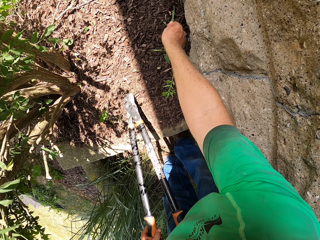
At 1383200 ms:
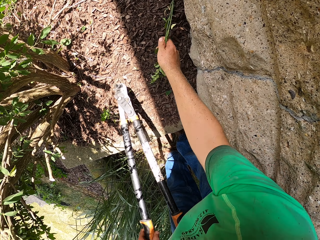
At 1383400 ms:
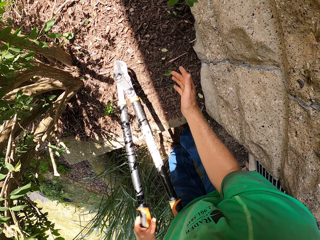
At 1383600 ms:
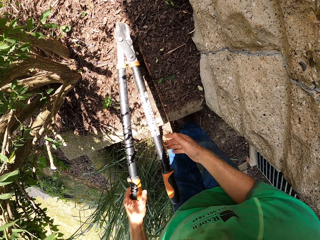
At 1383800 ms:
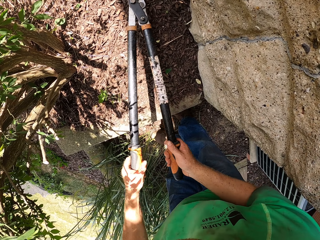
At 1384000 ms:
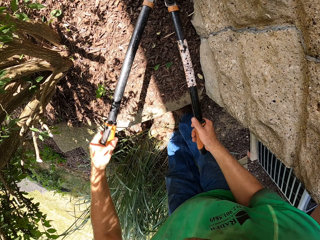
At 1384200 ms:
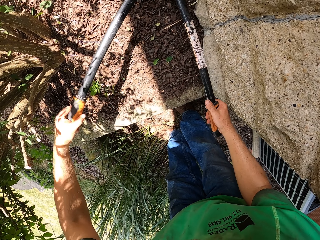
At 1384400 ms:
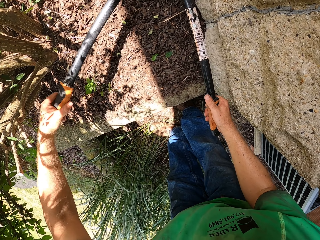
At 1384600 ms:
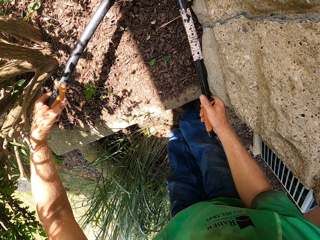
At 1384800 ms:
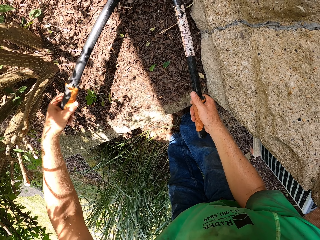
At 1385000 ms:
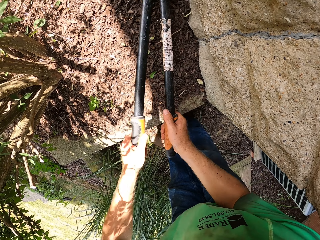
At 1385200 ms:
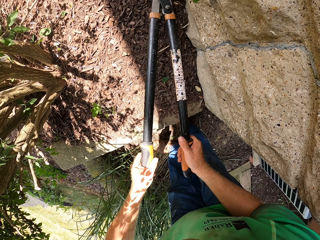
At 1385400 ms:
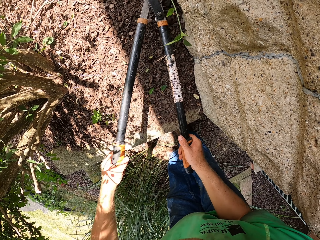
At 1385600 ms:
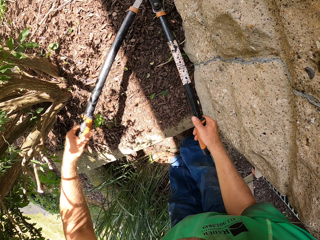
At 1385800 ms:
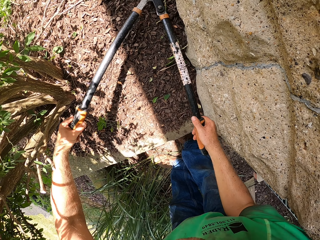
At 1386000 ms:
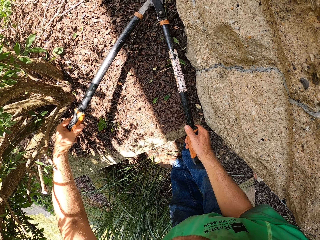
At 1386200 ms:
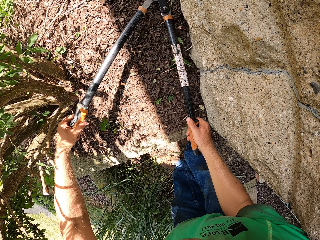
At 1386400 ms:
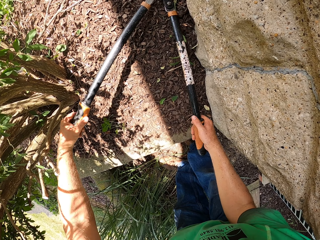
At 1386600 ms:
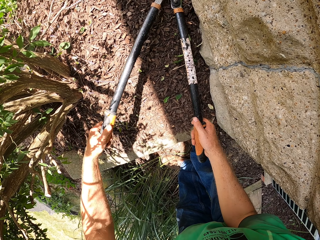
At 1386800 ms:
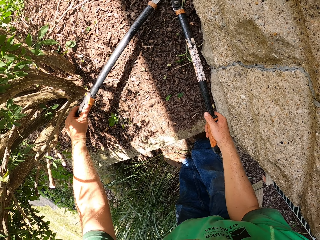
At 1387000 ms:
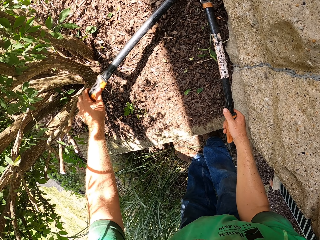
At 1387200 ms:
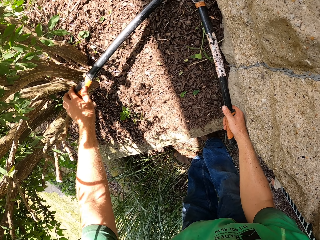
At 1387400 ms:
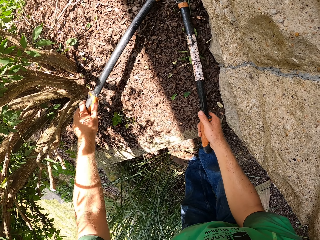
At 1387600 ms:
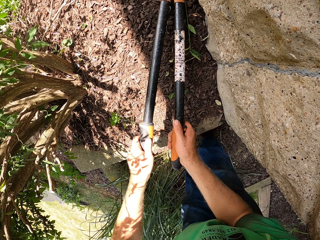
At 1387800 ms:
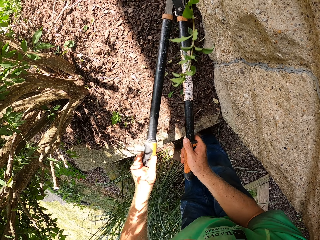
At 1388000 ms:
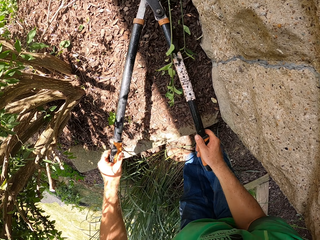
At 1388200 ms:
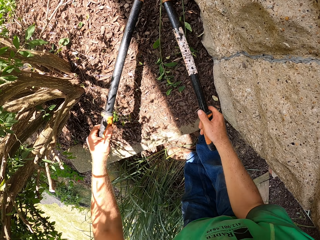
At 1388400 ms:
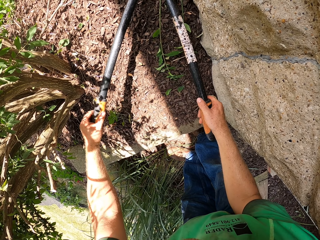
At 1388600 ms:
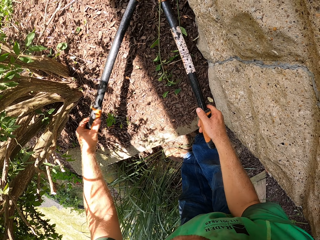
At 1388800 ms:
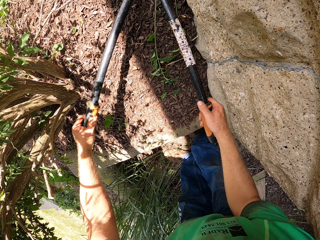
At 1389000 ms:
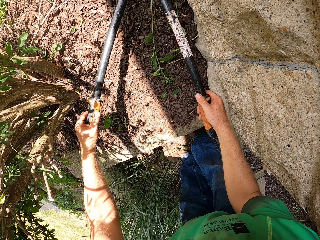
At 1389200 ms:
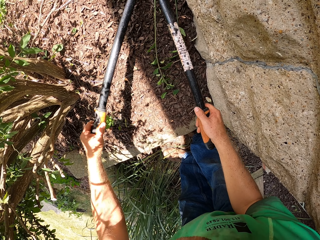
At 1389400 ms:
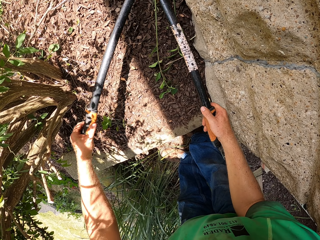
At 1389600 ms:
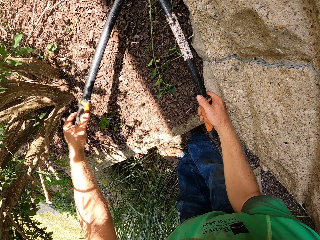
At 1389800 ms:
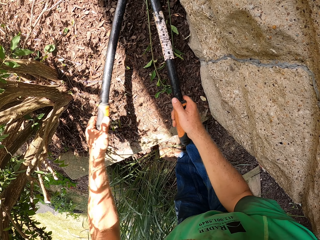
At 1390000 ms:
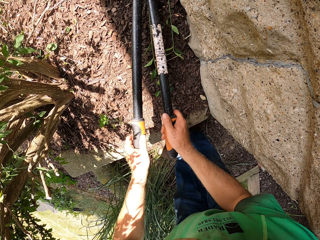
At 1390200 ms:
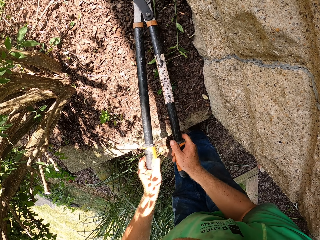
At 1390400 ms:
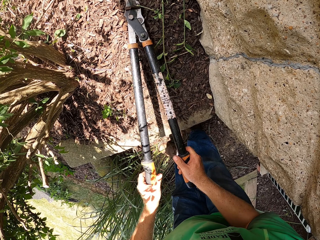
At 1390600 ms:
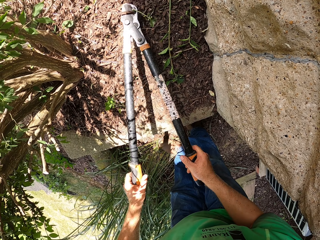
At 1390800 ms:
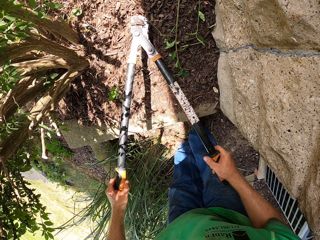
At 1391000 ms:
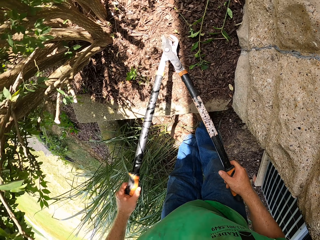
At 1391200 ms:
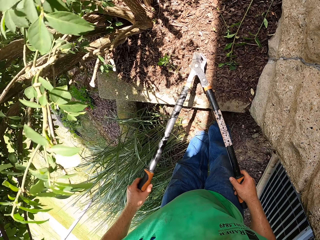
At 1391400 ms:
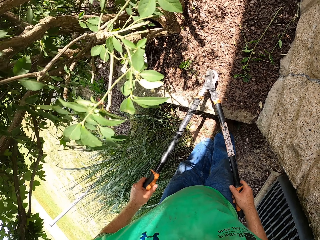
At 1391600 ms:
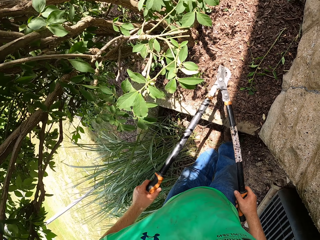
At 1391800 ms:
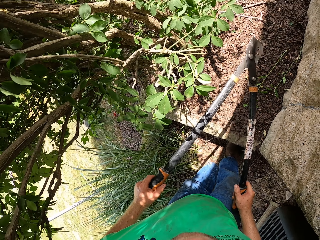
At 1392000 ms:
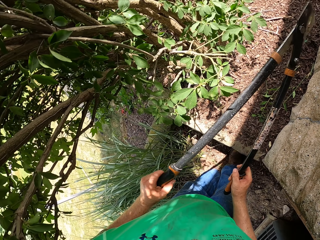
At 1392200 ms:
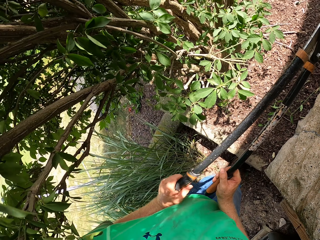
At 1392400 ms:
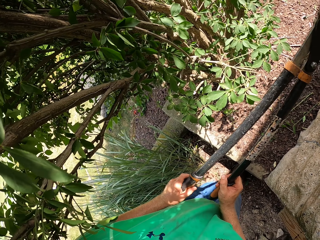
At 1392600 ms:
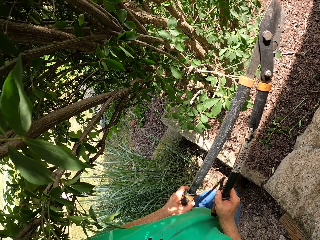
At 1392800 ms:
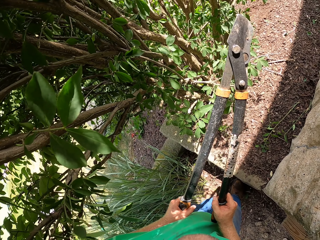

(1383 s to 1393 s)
The camera wearer uproots a grass on the floor with his right hand. He holds the garden lopper with both hands. He cuts the grass on the floor with the garden lopper with both hands. He cuts the plant. He cuts the plant again.

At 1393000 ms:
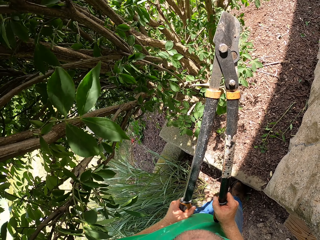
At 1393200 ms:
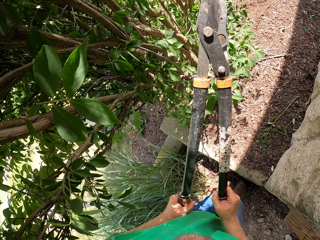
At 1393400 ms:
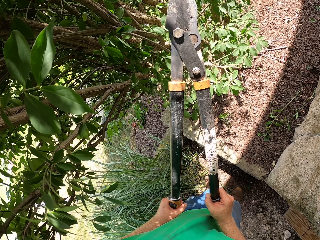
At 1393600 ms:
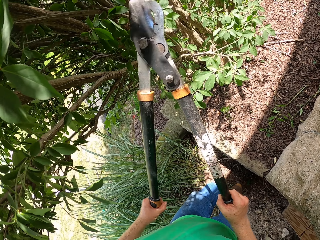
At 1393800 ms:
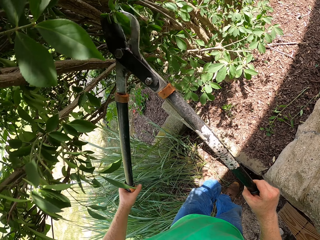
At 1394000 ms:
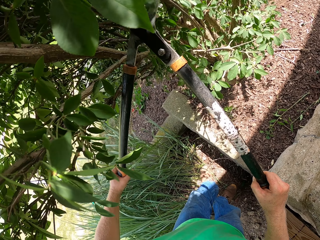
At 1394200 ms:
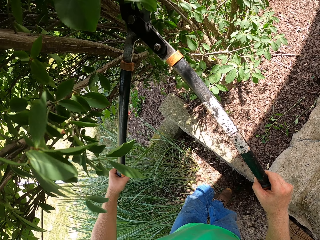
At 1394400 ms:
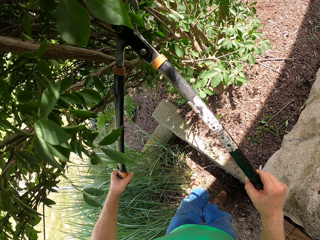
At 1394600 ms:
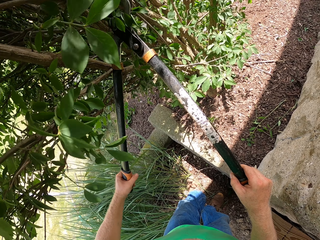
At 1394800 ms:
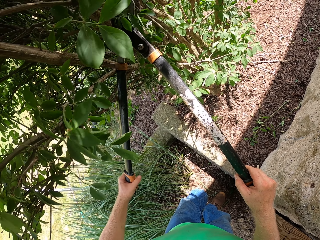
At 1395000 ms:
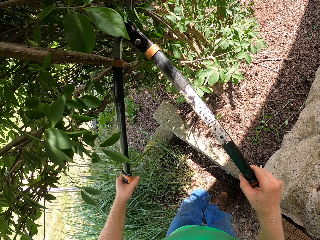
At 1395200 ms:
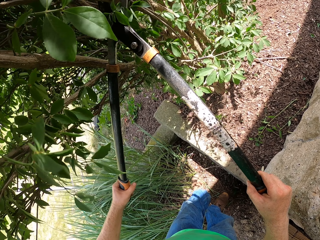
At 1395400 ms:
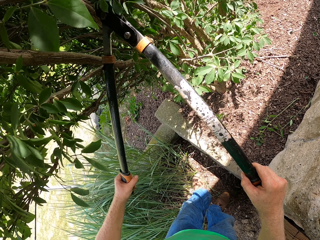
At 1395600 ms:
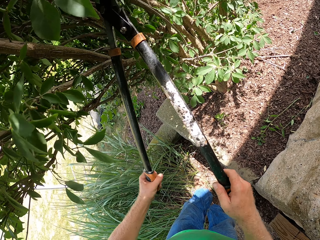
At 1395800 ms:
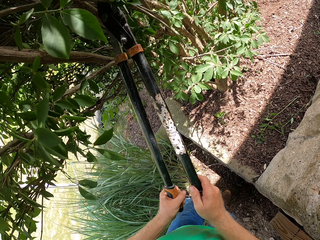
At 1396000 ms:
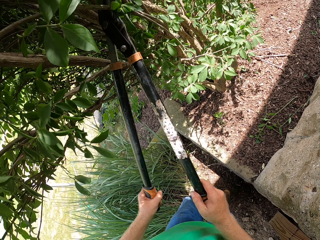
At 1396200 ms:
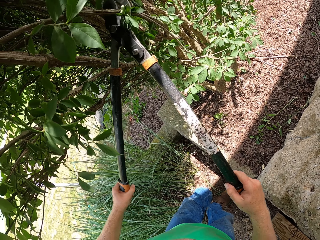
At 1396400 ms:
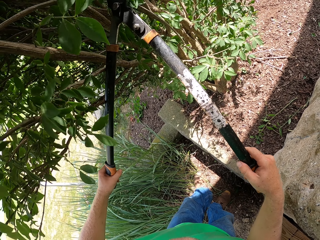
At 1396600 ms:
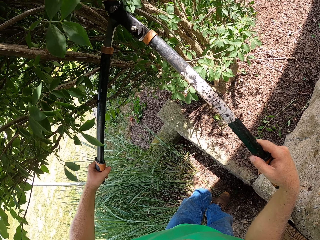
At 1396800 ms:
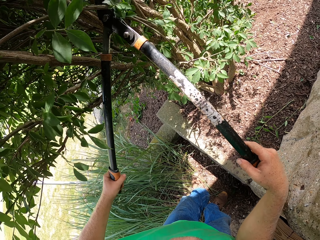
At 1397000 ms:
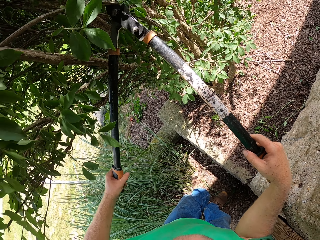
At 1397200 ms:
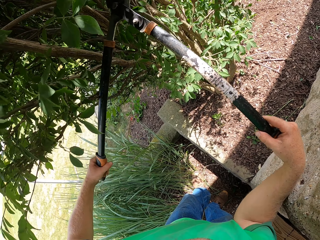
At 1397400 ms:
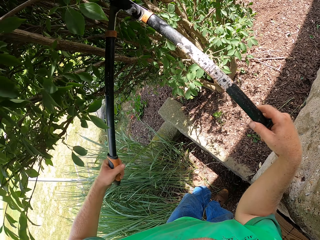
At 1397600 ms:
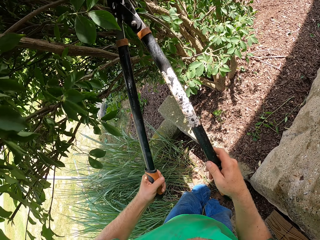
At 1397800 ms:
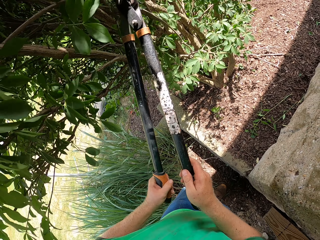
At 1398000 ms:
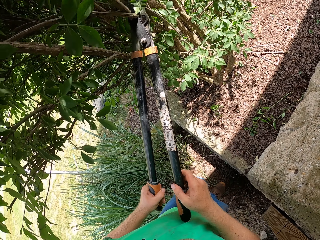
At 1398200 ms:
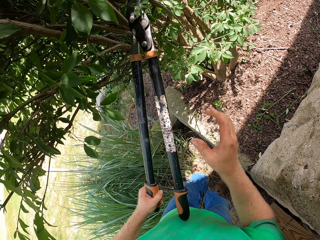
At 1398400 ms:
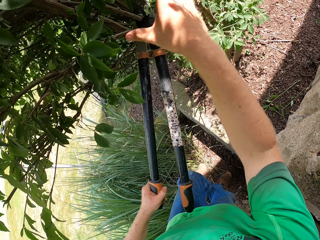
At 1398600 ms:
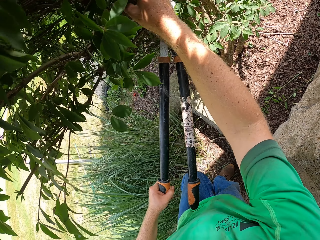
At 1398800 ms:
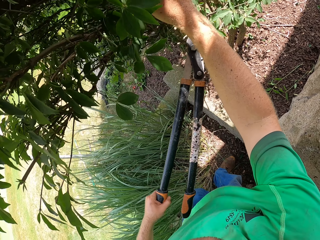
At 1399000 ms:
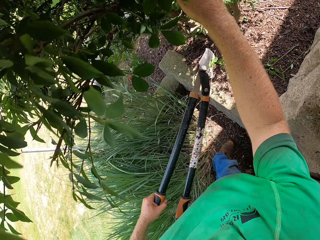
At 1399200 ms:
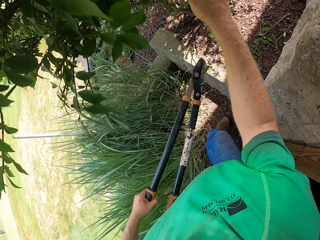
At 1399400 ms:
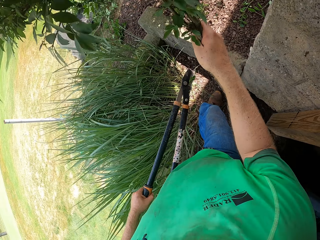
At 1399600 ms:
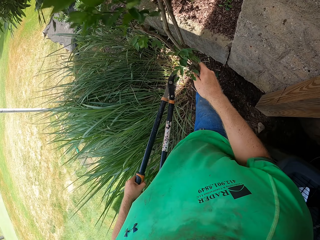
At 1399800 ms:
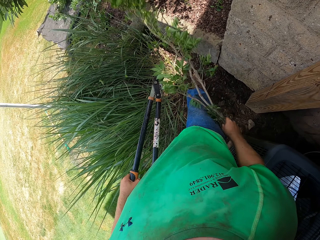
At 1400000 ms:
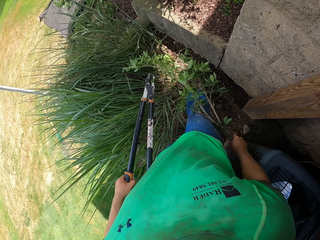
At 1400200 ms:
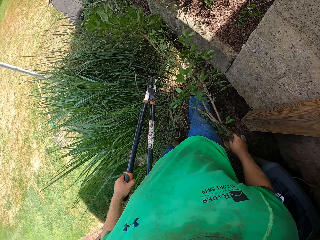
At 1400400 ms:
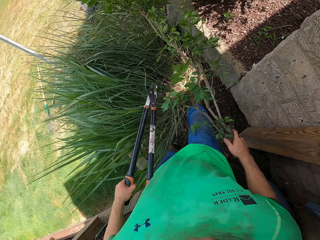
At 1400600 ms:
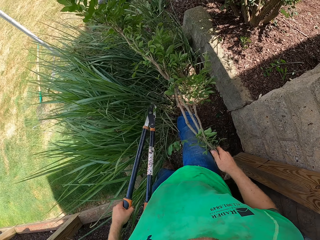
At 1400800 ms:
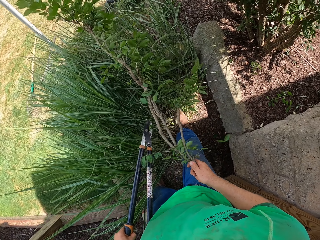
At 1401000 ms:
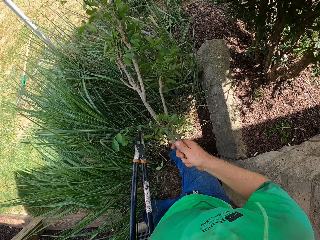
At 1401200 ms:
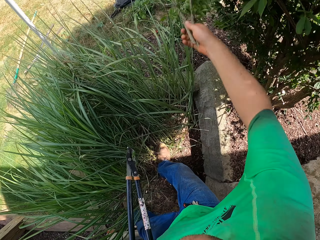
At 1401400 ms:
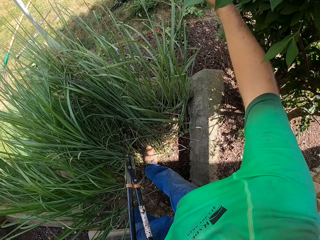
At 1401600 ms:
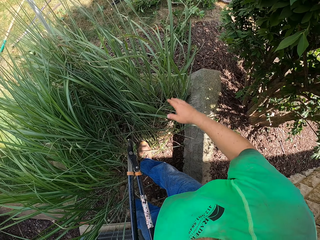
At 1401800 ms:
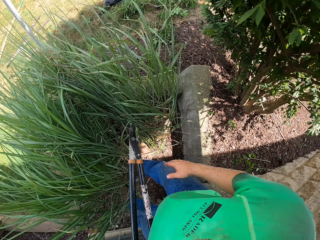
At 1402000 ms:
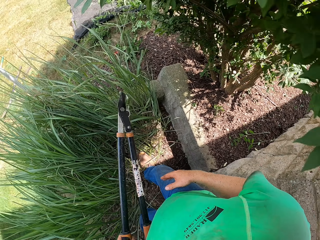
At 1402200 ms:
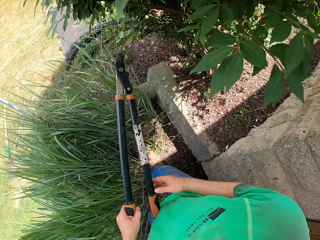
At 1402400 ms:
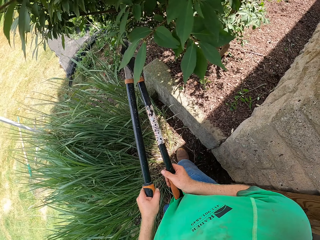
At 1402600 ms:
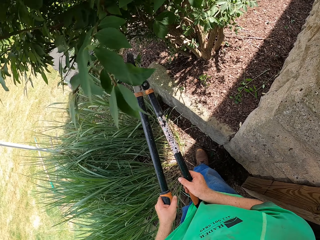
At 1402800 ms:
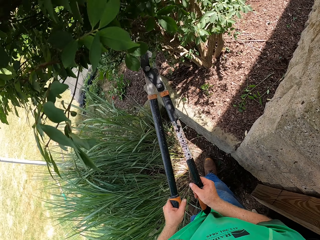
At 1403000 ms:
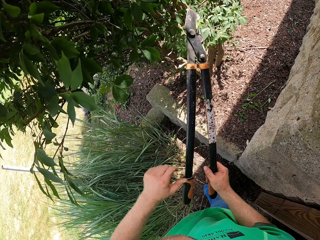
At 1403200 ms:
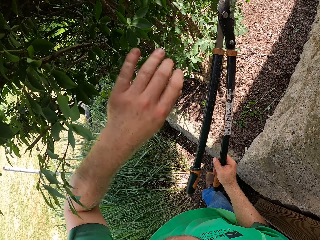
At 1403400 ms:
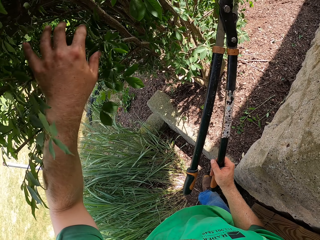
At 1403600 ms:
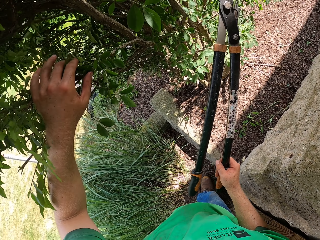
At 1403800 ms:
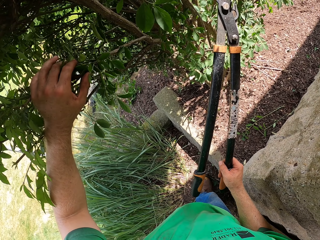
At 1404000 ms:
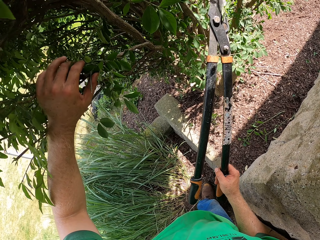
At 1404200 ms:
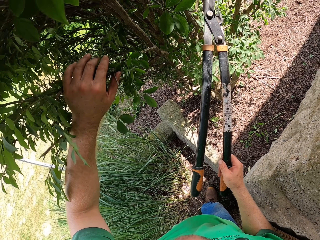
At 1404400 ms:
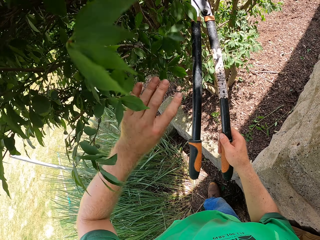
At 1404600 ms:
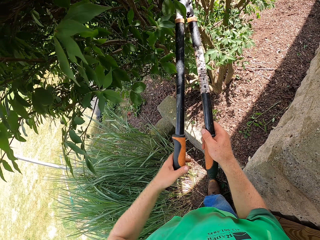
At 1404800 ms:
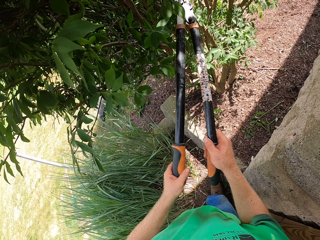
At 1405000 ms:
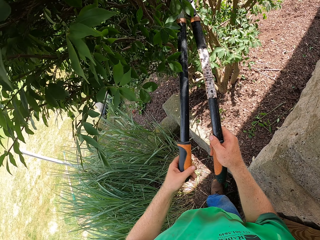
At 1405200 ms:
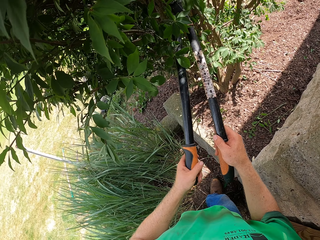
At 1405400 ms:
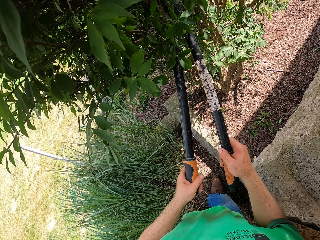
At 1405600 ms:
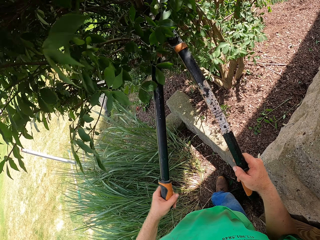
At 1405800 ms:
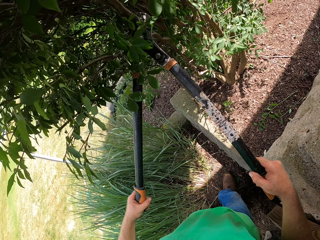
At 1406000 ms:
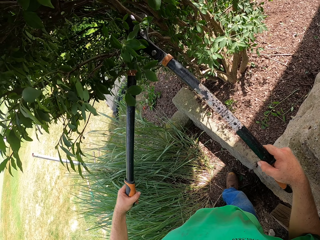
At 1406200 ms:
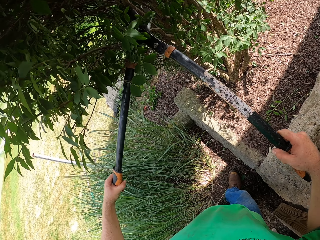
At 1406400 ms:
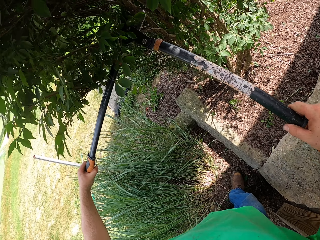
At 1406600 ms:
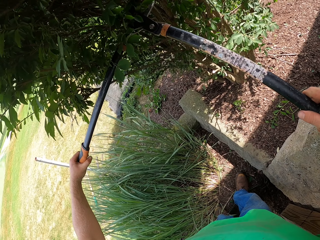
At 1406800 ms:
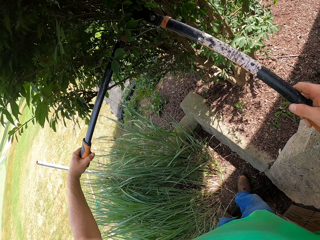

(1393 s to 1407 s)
The camera wearer cuts a branch of the shrub with the garden lopper with both hands. He holds the branch of the shrub with his right hand. He holds the garden lopper with his left hand. He catches the shear with both hands. He throws the branch of the shrub on the net on the floor with his left hand. He holds the garden lopper with both hands. He holds the garden lopper with his right hand. He touches the branches. He holds a branch of the shrub with his right hand. He holds the garden lopper with both hands.
